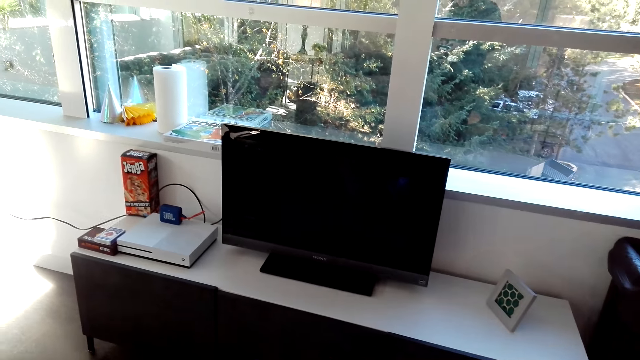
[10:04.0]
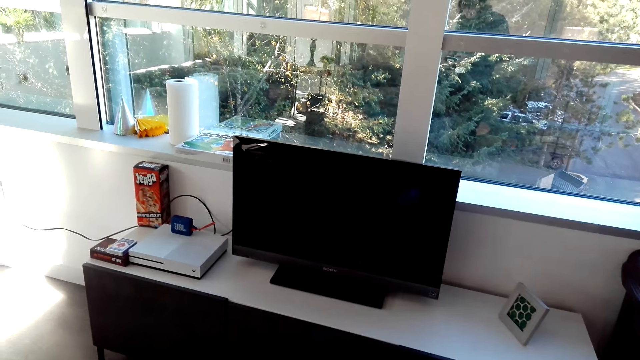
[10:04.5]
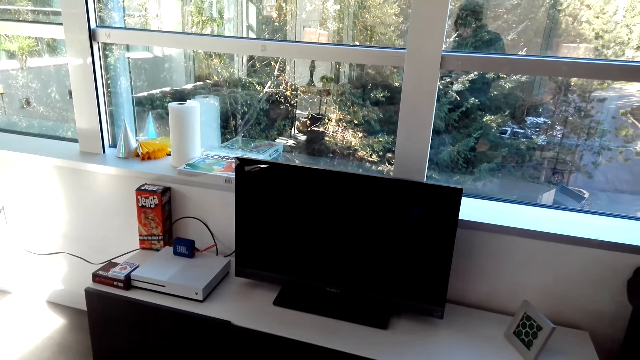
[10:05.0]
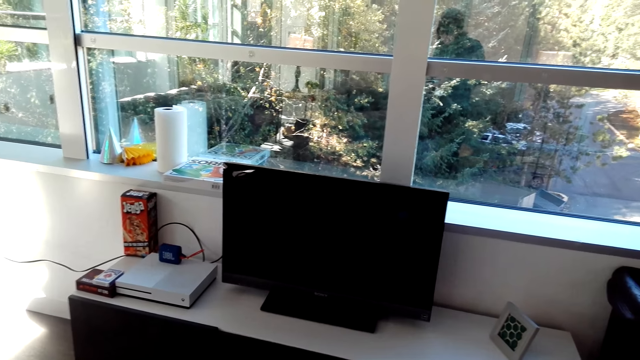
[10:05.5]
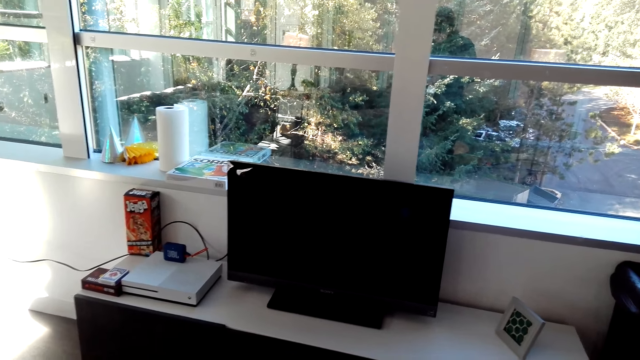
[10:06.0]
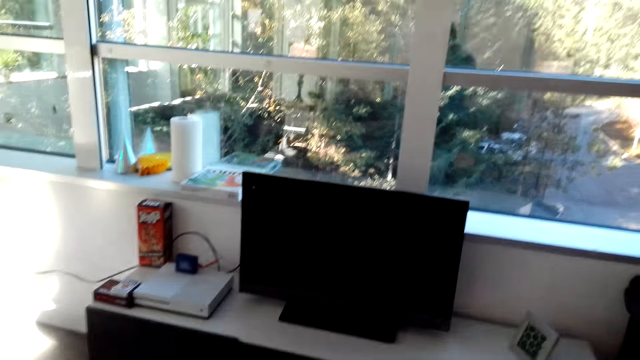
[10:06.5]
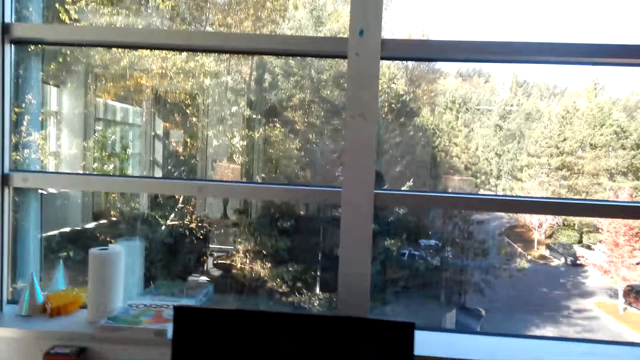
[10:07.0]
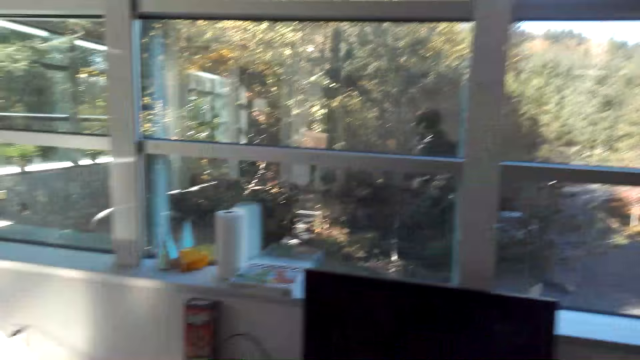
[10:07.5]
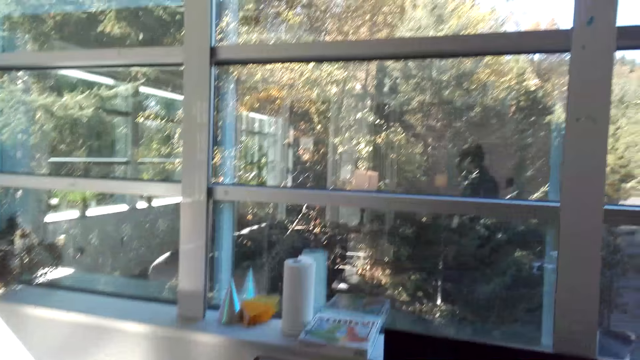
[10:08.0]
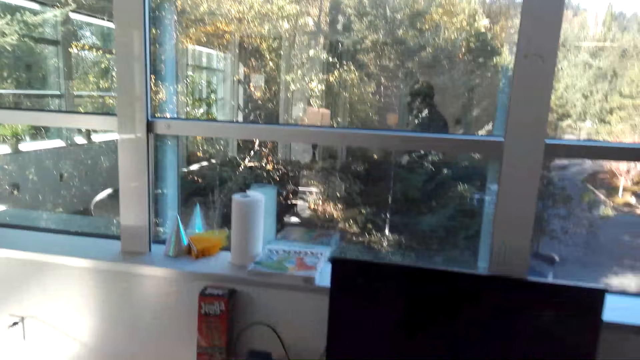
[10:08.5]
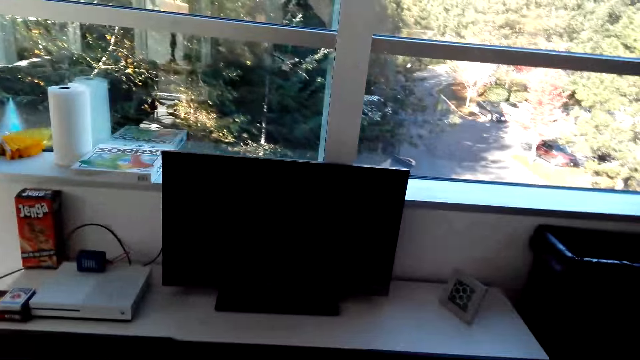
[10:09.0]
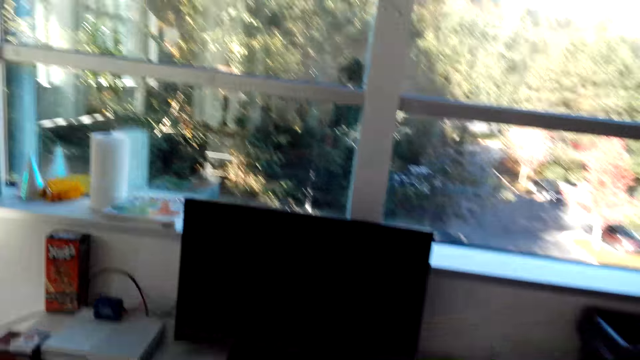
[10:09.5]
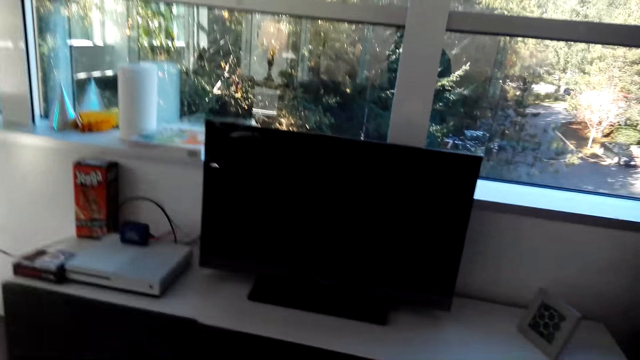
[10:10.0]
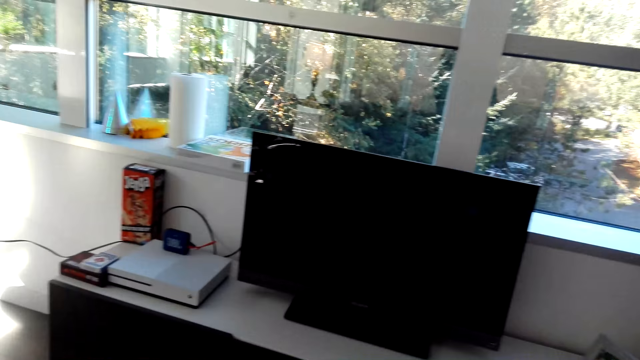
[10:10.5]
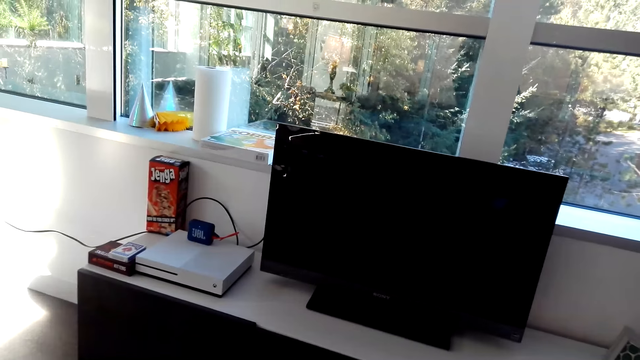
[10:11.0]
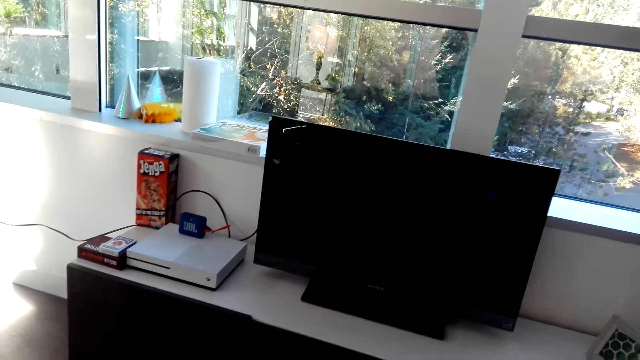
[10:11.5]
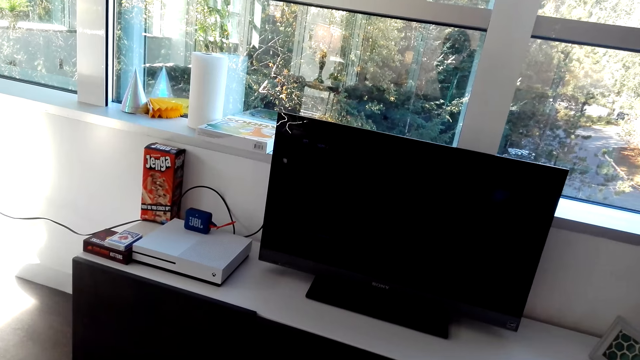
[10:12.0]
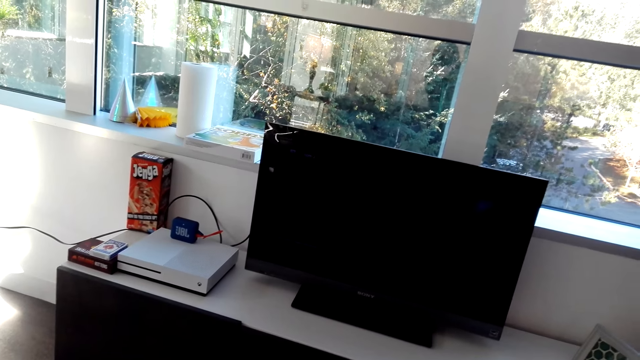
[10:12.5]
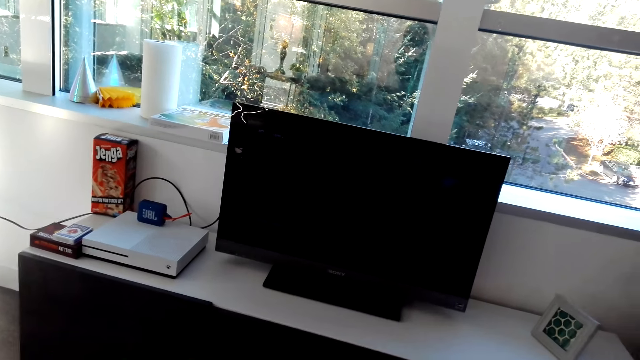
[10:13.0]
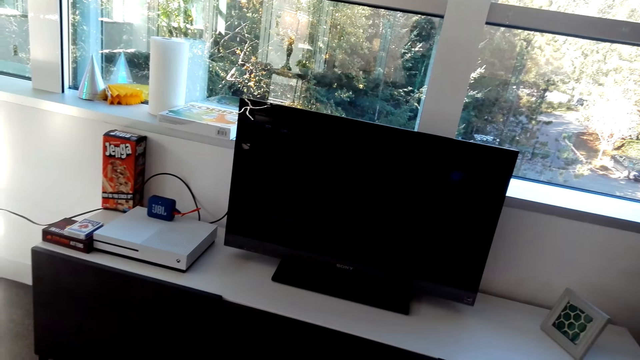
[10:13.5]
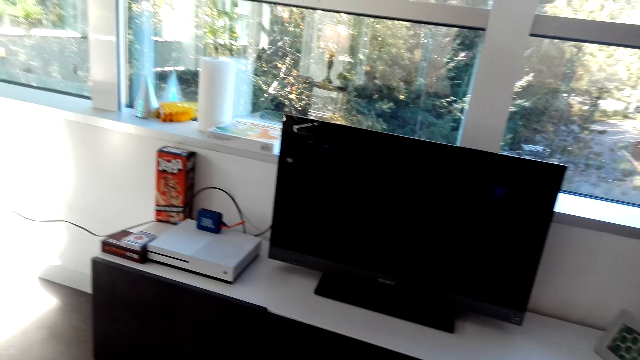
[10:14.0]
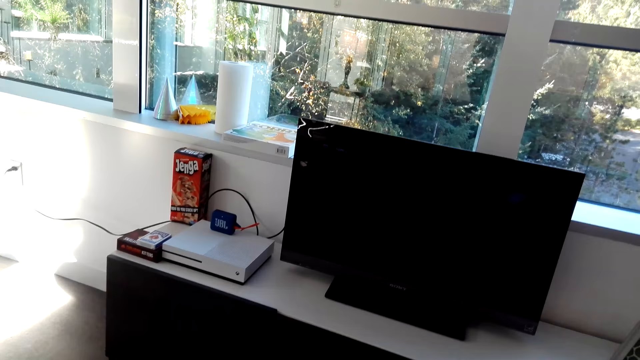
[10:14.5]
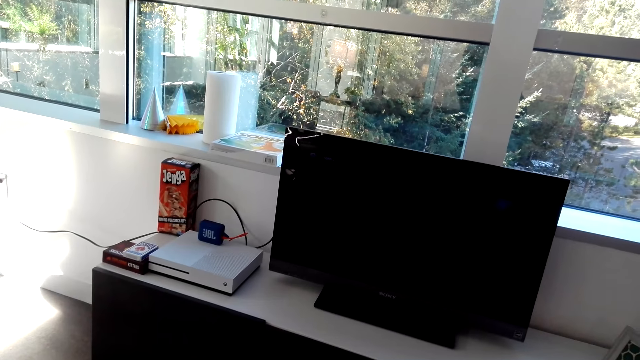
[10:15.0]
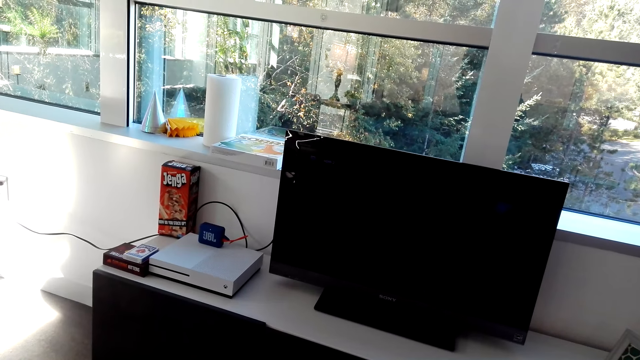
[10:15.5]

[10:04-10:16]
Someone talks in the room. The camera wearer talks in the room.

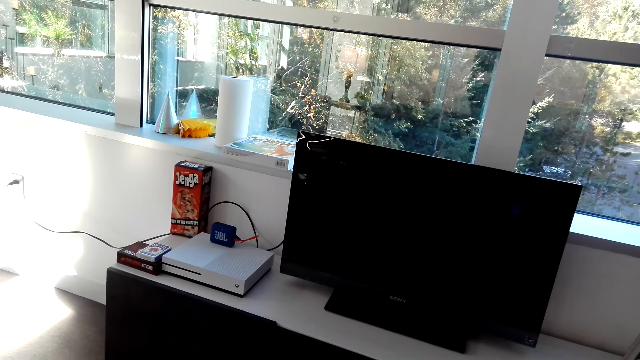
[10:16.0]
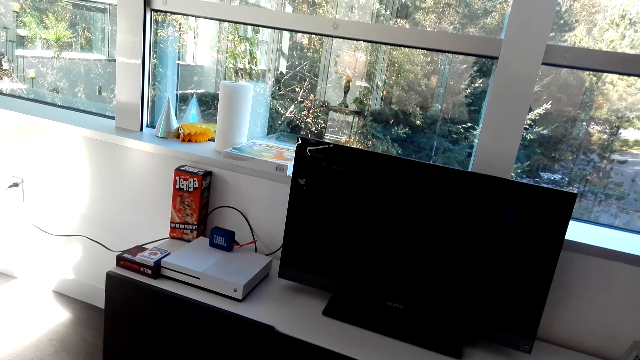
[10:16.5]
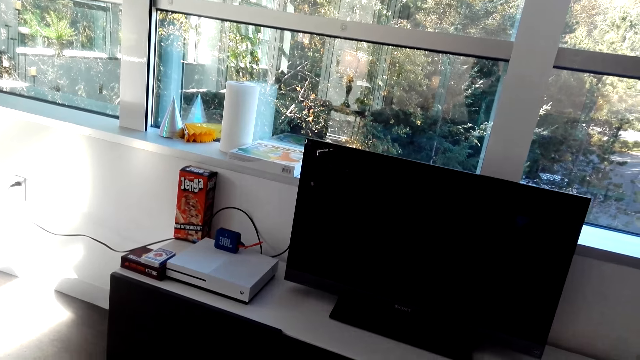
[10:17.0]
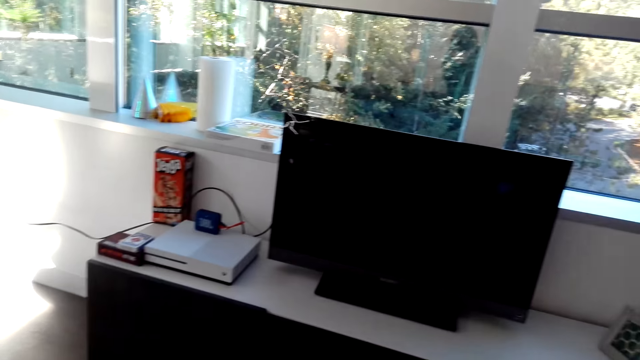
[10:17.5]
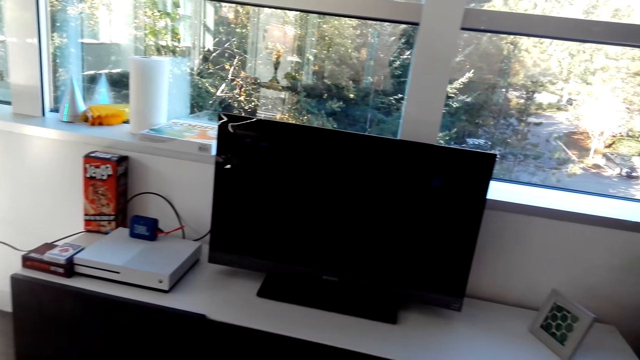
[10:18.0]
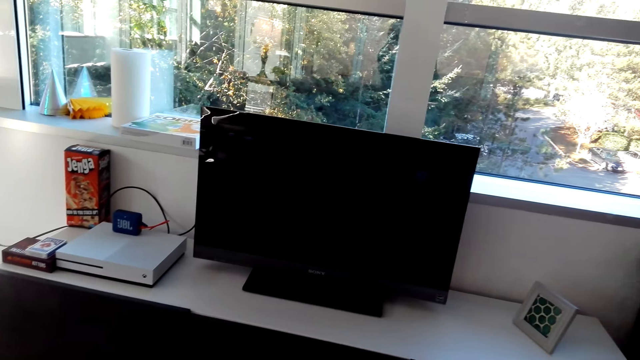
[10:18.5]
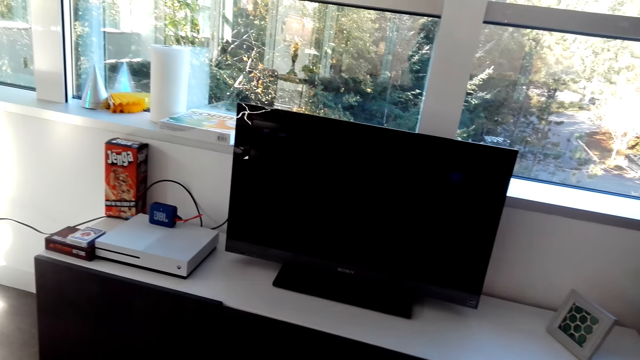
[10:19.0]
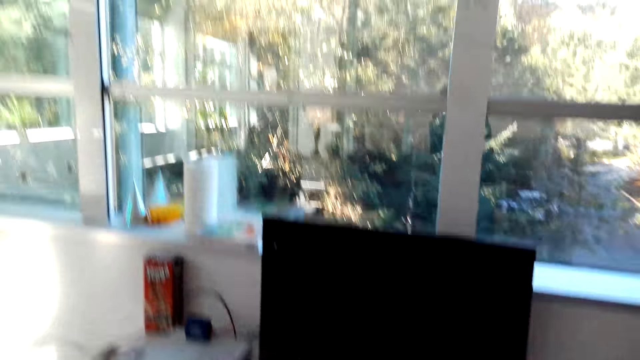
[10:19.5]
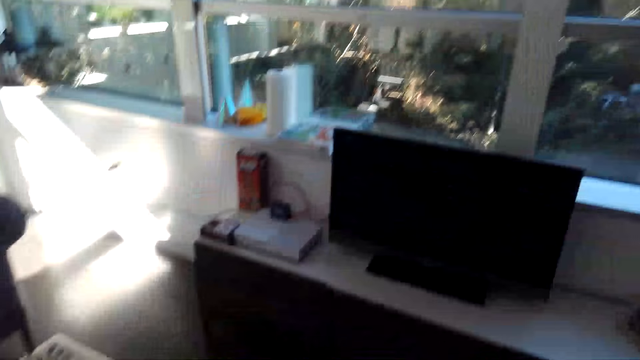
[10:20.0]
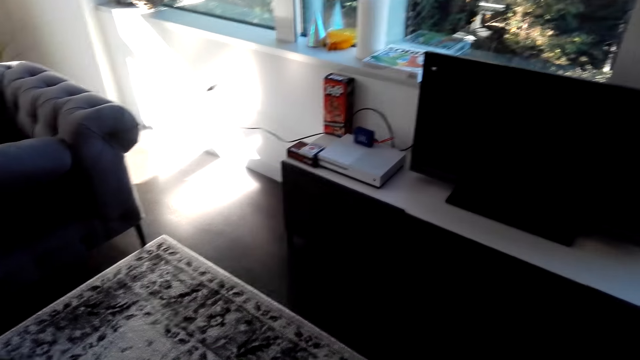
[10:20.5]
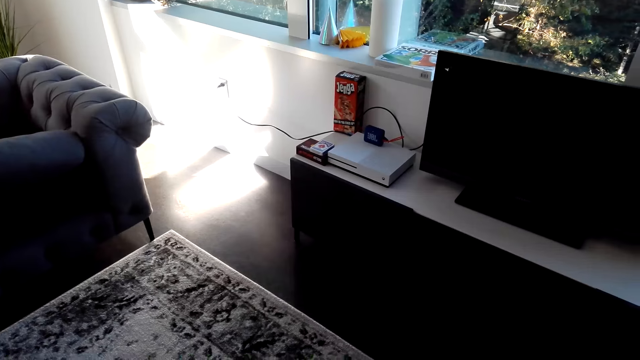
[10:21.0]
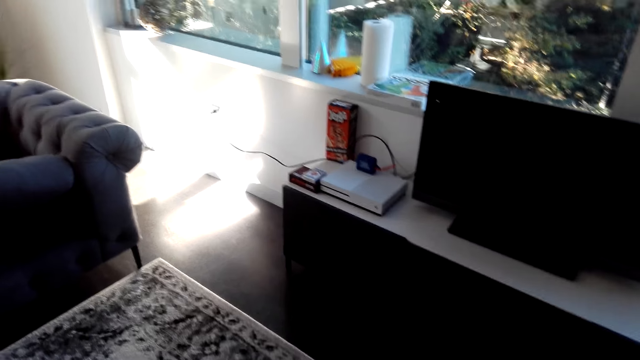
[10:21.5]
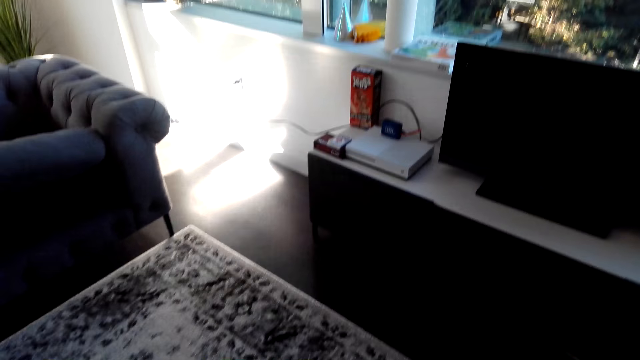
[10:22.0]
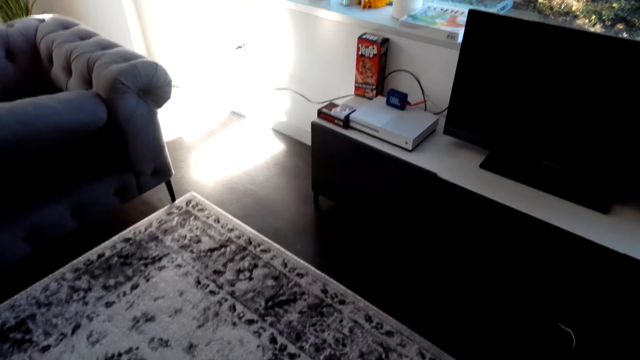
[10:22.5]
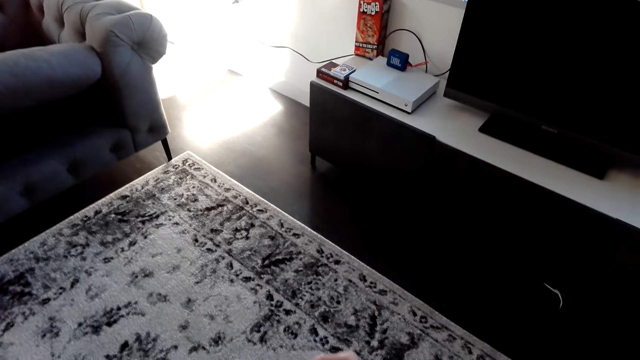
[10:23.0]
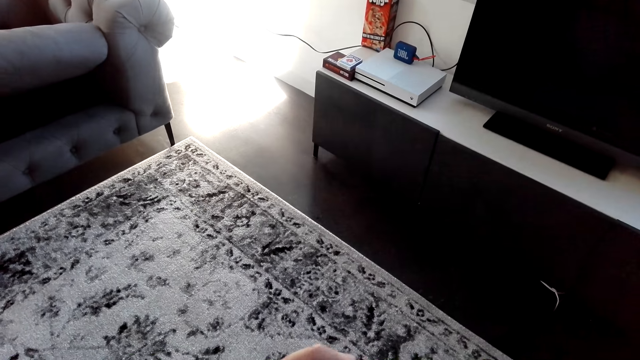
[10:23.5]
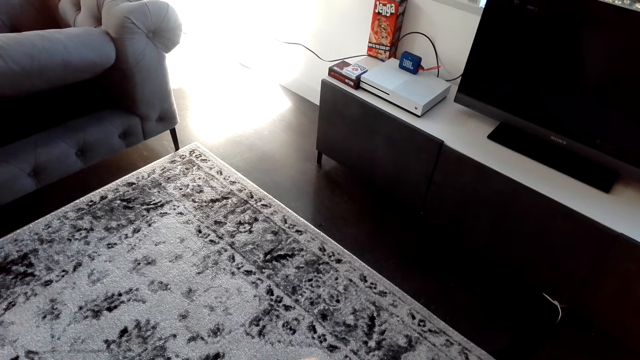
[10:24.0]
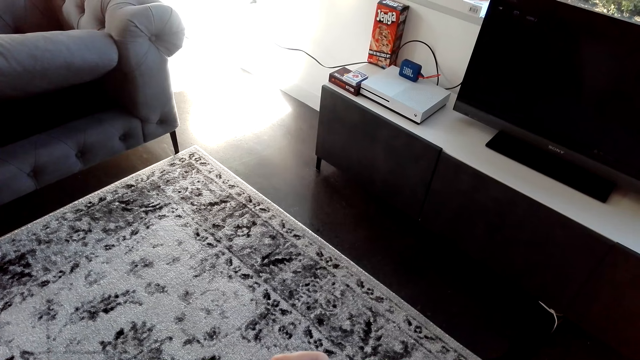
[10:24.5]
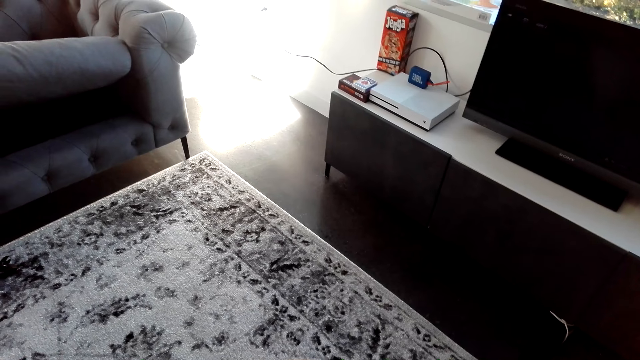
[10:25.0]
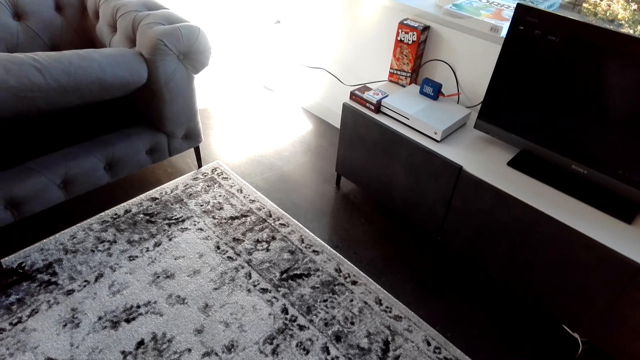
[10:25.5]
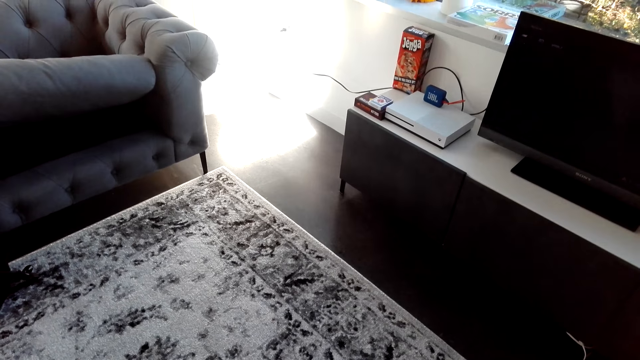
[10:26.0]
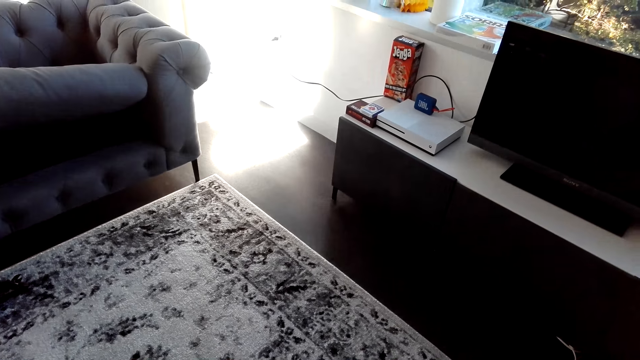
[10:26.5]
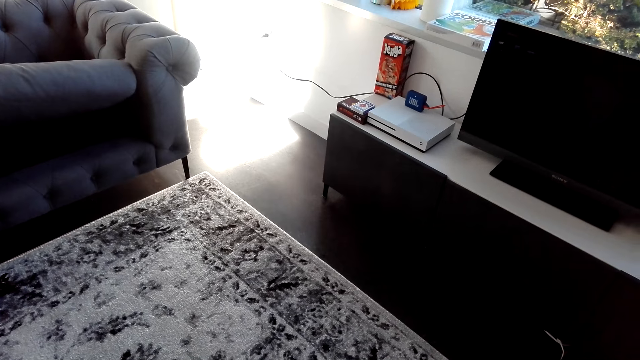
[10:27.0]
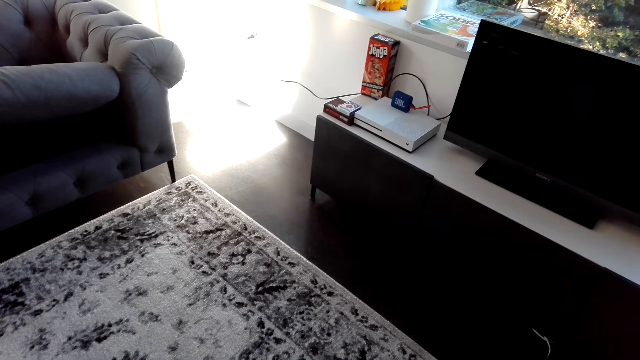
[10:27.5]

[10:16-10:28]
The camera wearer operates the television.
